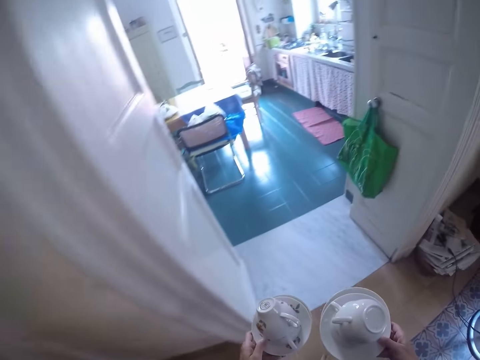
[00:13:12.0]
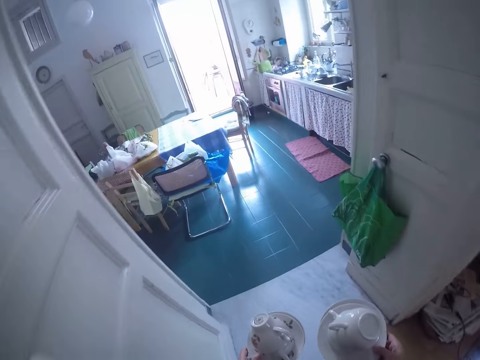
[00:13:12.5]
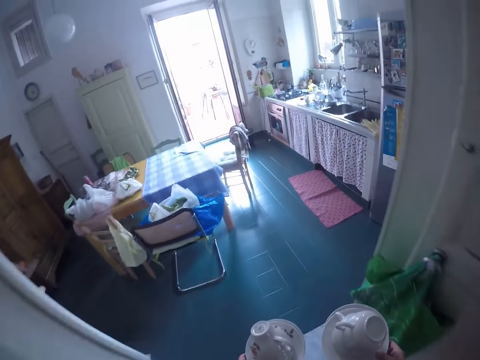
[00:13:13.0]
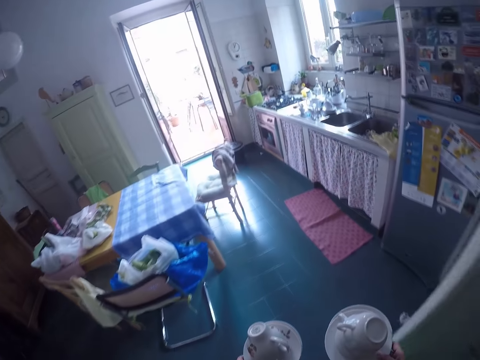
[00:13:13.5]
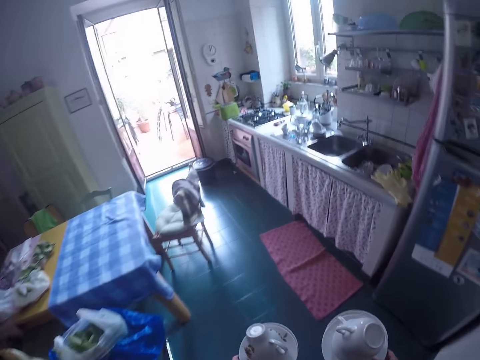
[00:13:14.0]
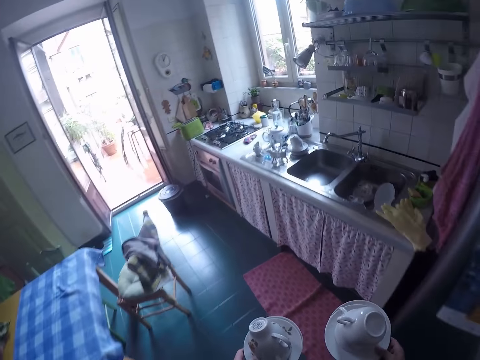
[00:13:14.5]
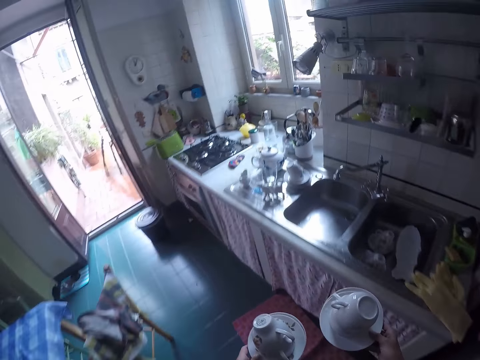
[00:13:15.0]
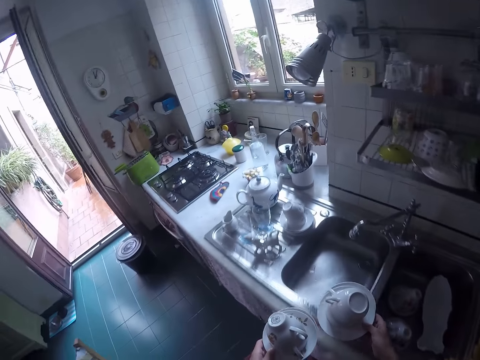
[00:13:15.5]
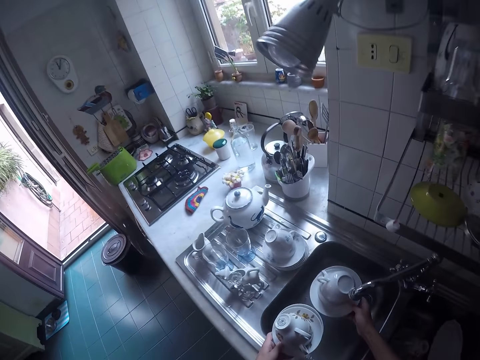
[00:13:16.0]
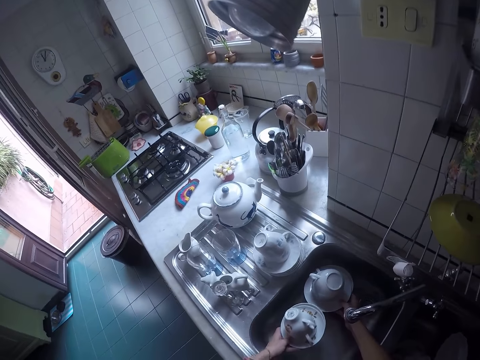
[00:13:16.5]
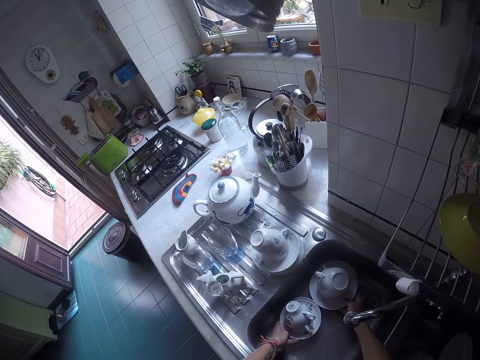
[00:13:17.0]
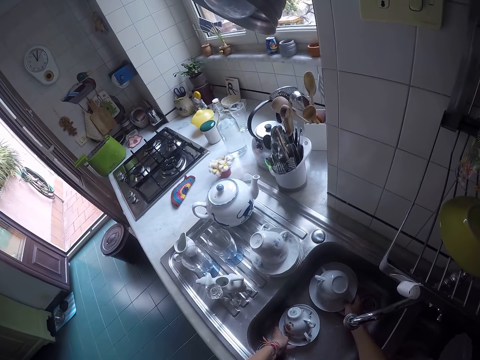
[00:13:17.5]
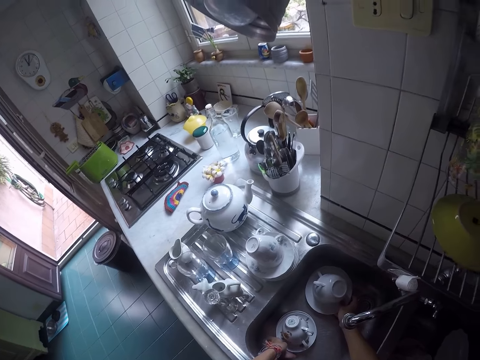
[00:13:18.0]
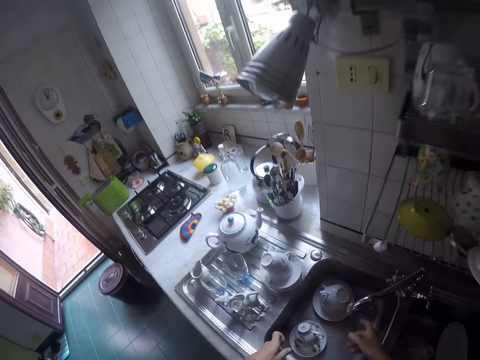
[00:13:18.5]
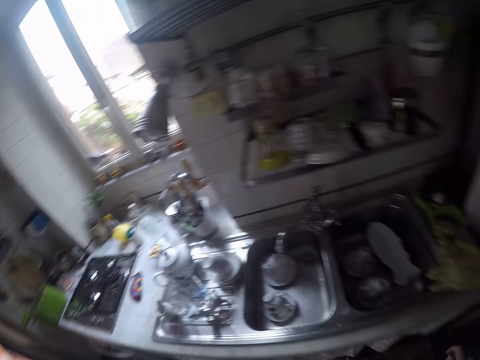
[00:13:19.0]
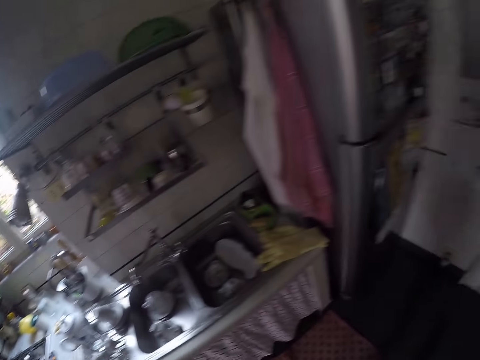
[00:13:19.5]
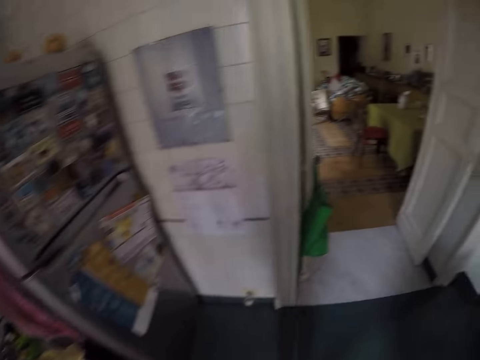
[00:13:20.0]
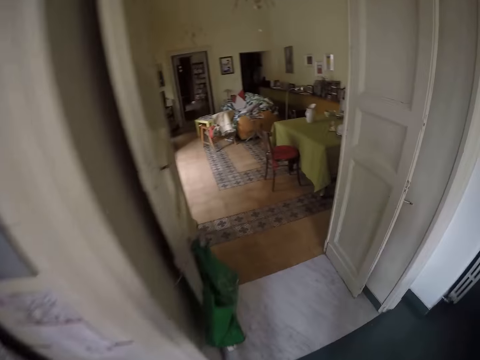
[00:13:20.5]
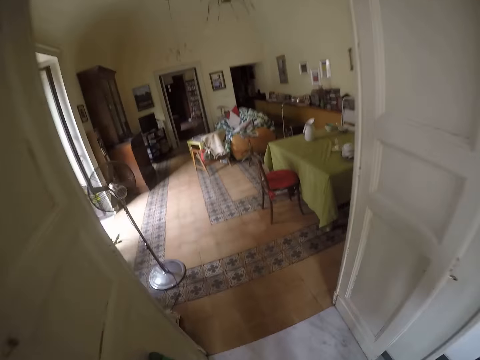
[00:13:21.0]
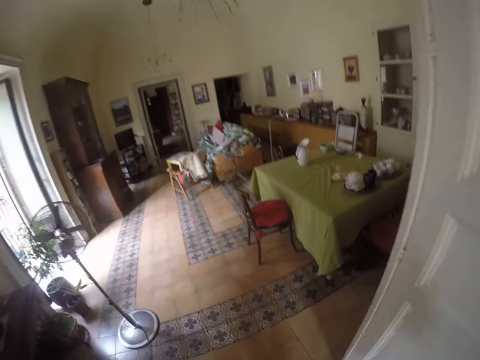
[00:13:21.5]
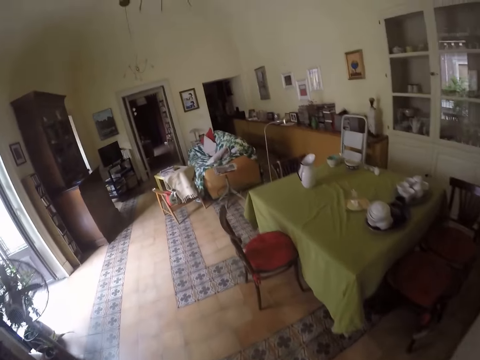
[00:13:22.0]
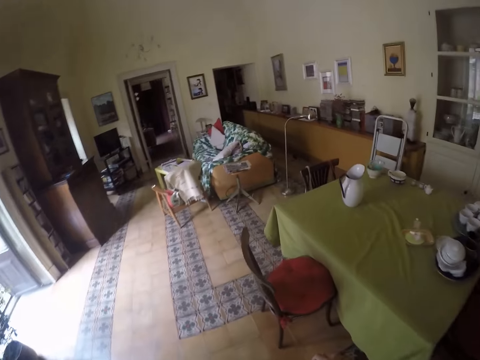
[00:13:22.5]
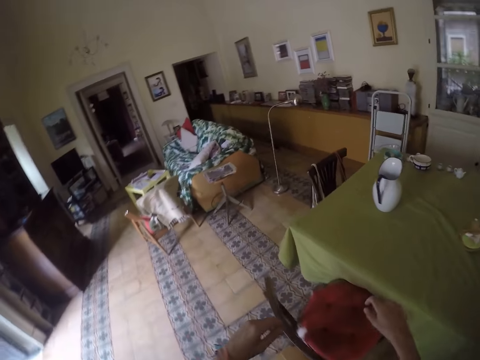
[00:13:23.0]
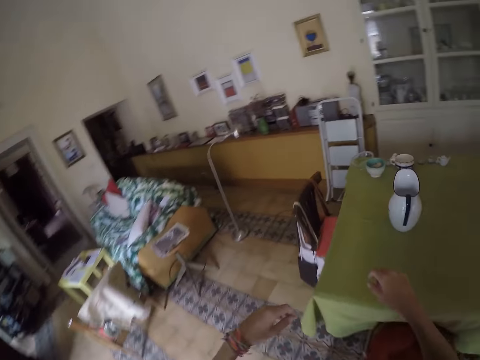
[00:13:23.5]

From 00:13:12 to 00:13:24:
The camera wearer puts the utensils in the sink. They walk to the other room.

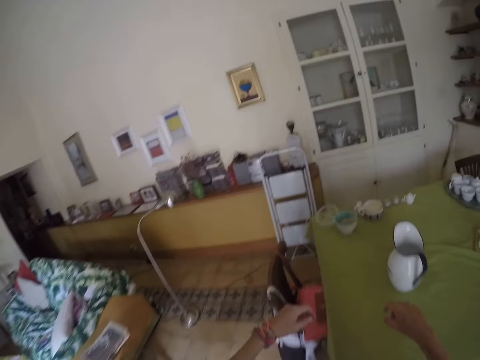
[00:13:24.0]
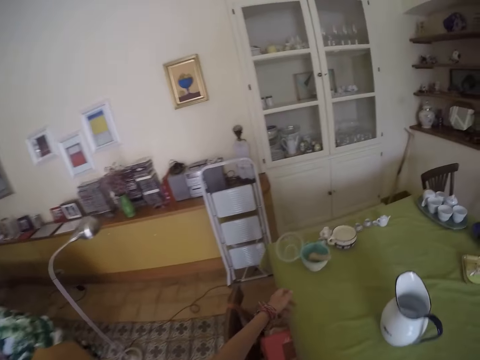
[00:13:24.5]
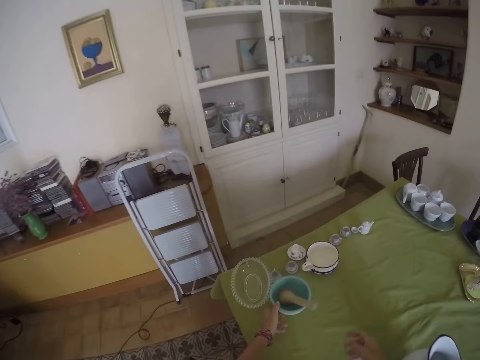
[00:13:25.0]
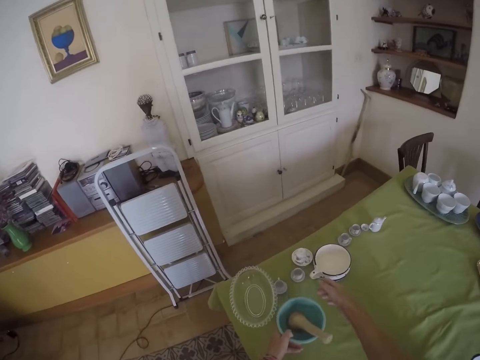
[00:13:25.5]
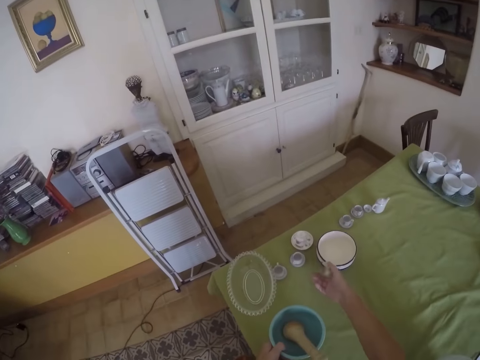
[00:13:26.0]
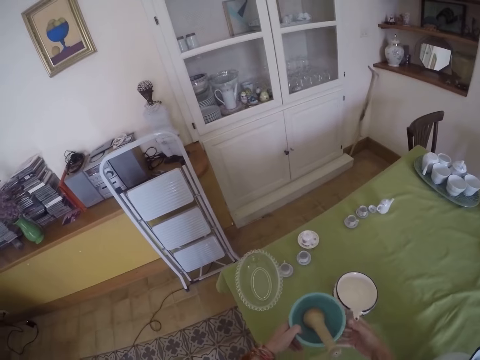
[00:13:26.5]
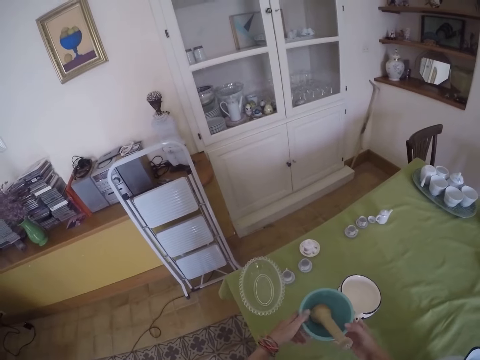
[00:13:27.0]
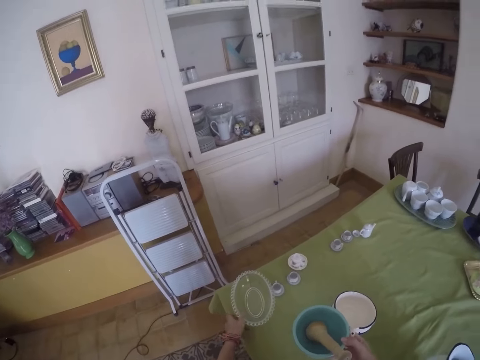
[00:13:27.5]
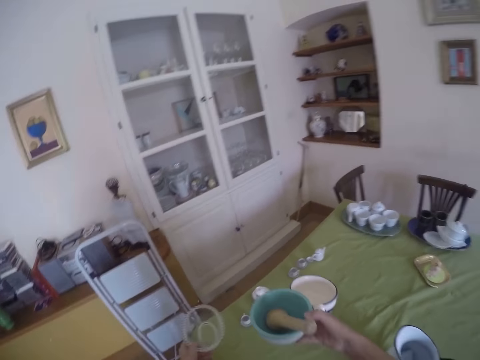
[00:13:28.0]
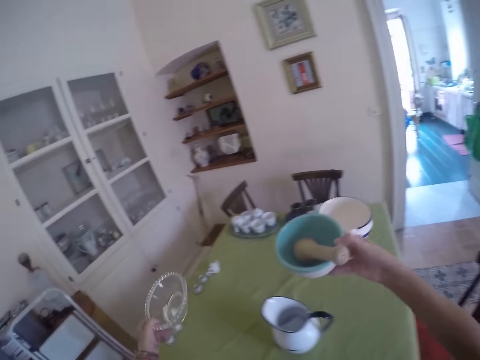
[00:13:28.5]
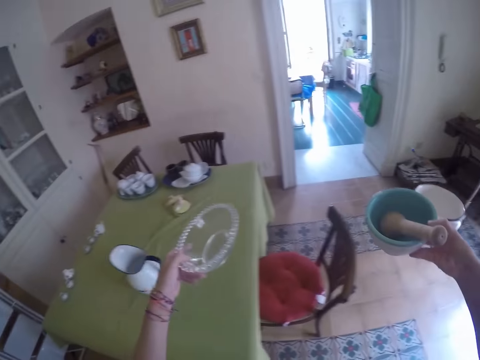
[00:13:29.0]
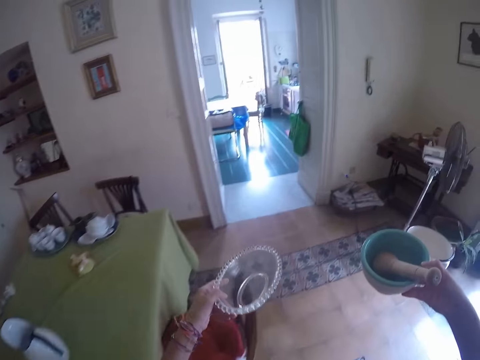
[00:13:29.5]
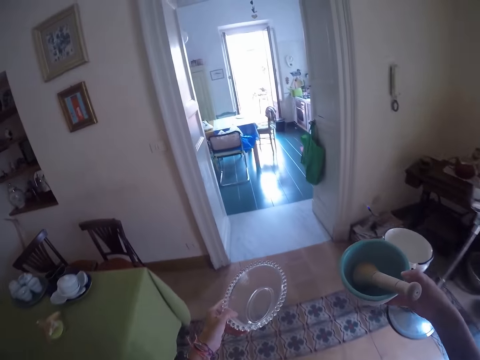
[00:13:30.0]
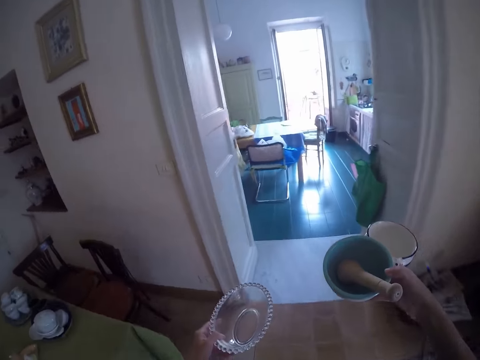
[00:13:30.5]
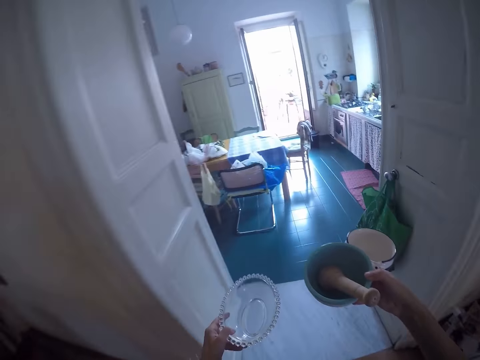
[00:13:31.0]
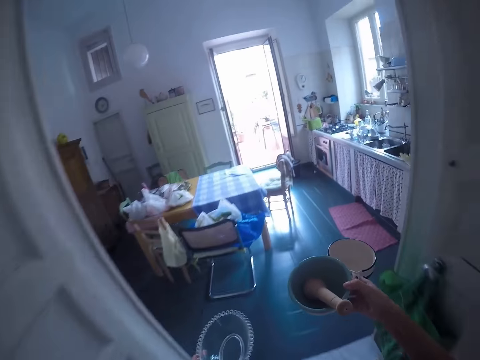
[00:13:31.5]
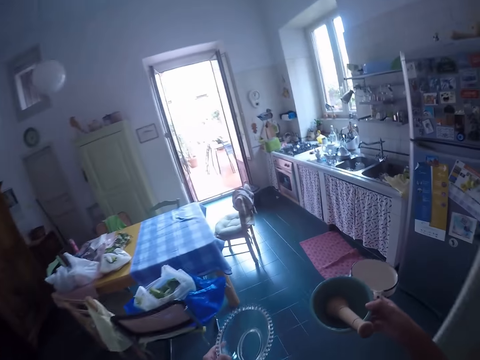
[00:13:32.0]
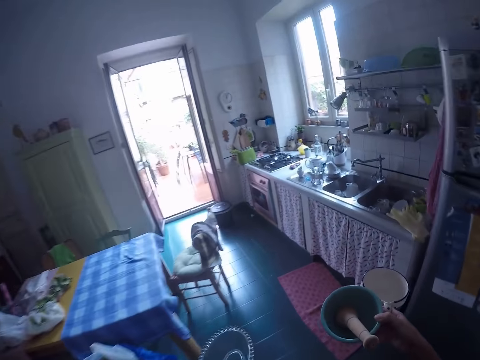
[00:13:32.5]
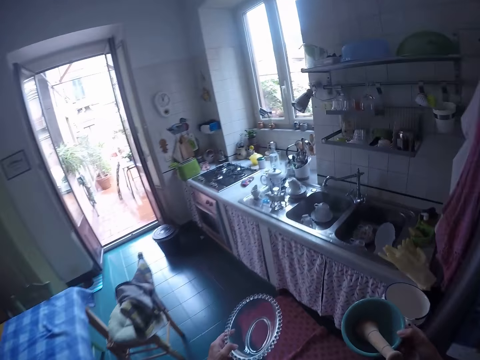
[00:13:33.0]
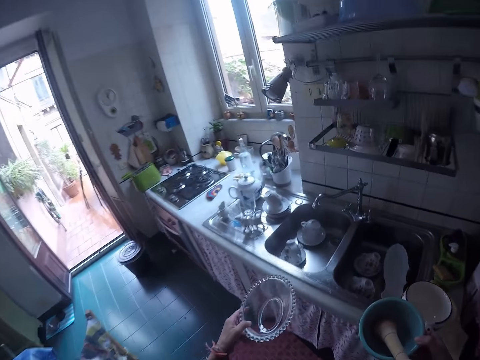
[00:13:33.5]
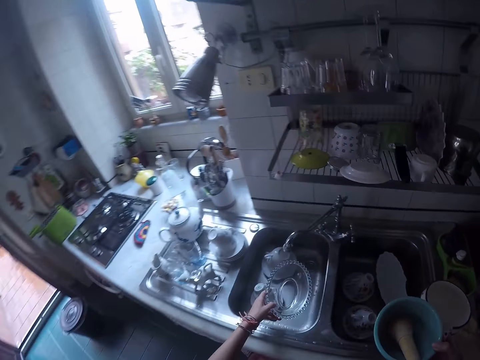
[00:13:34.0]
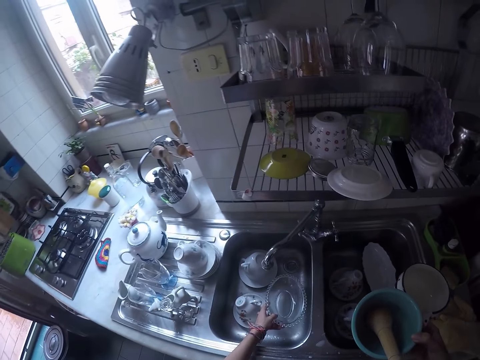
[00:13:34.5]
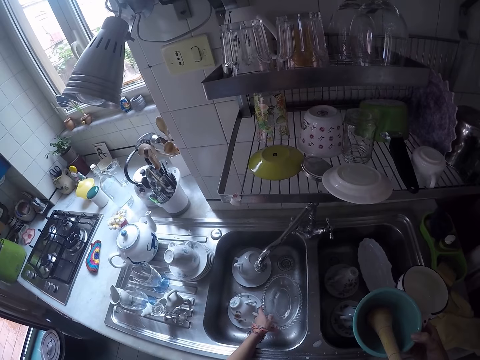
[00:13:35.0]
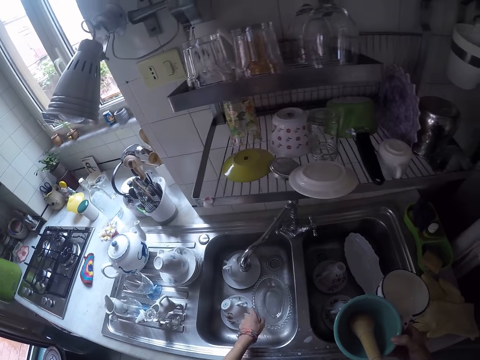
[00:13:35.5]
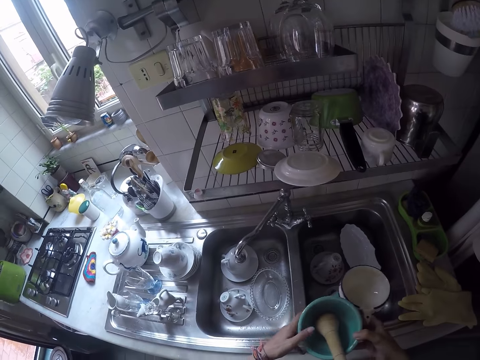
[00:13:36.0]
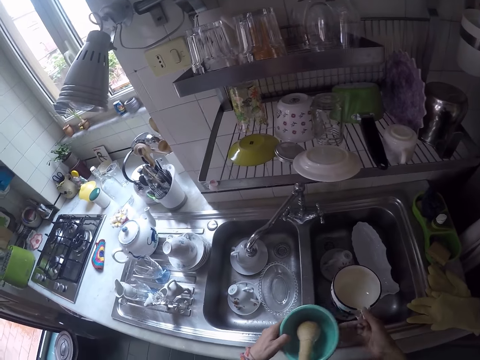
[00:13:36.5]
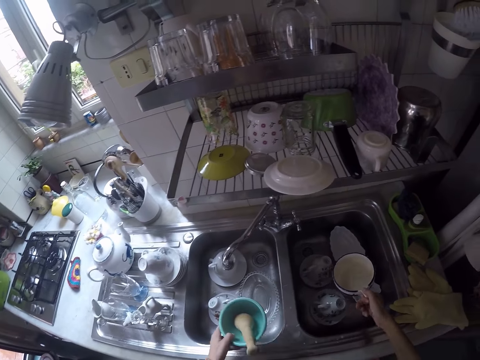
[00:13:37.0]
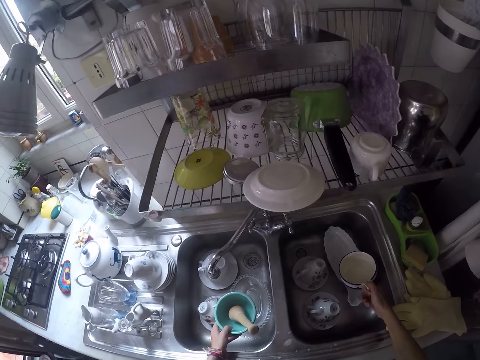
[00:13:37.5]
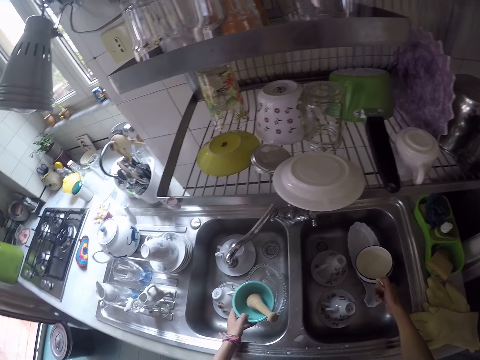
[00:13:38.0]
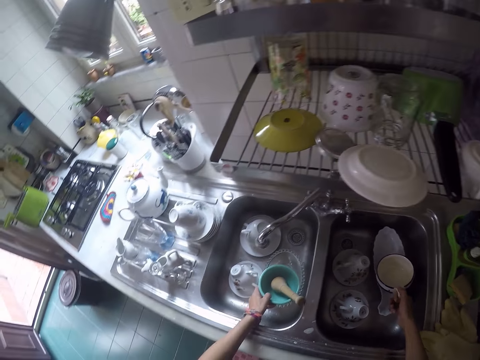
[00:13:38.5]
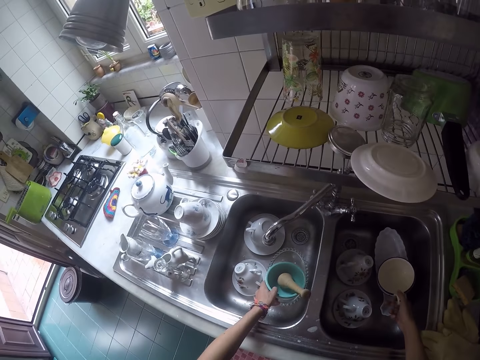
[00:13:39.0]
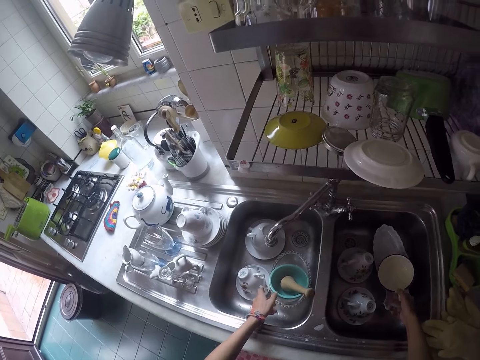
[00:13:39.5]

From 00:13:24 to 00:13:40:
The camera wearer takes more utensils from the table. They walk to the kitchen. They put the utensils in the sink.
